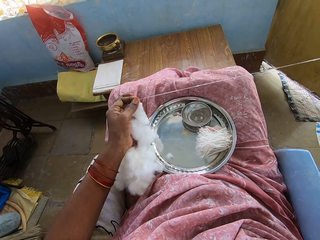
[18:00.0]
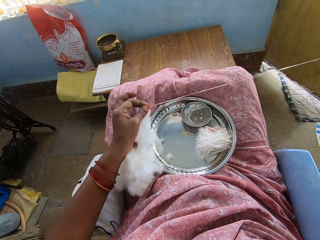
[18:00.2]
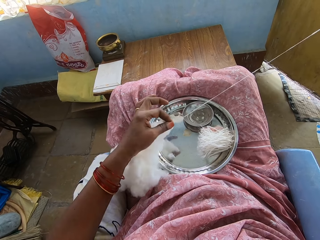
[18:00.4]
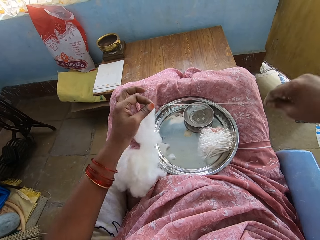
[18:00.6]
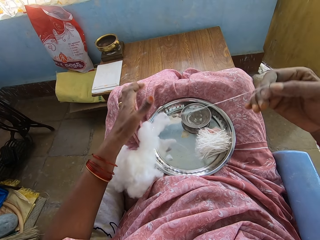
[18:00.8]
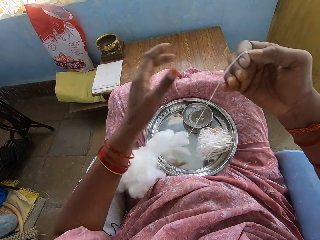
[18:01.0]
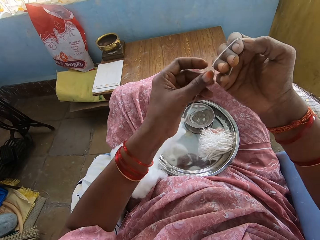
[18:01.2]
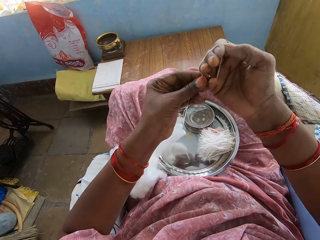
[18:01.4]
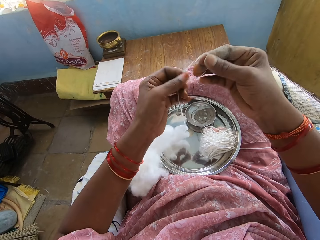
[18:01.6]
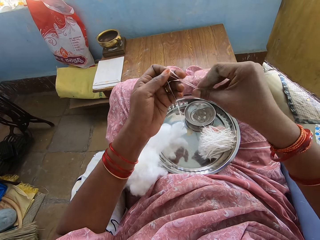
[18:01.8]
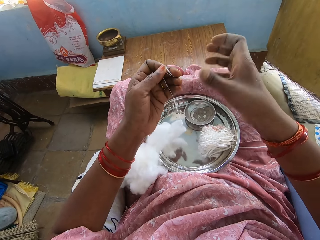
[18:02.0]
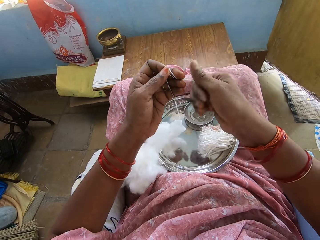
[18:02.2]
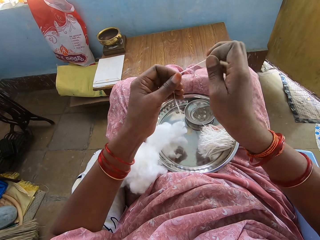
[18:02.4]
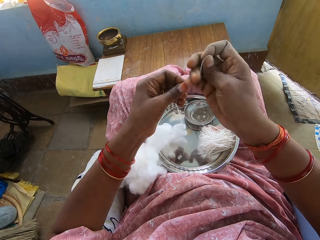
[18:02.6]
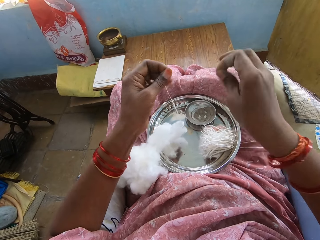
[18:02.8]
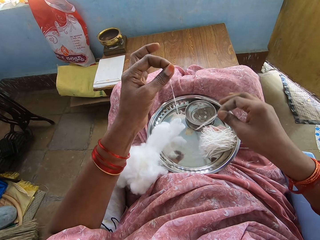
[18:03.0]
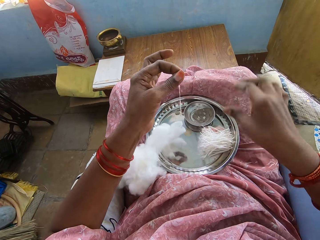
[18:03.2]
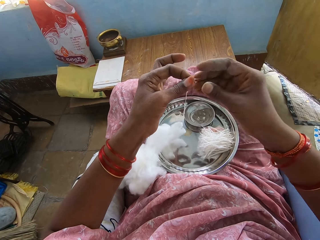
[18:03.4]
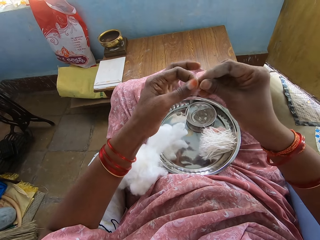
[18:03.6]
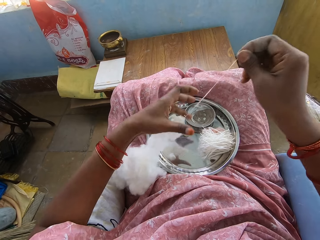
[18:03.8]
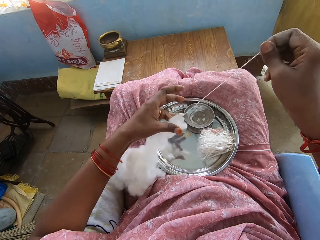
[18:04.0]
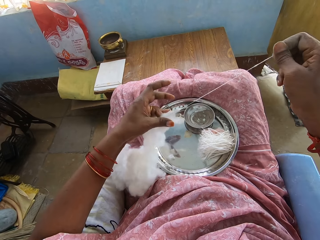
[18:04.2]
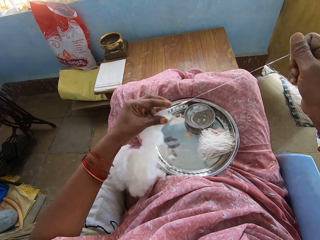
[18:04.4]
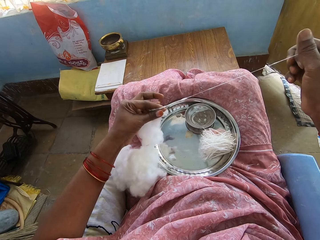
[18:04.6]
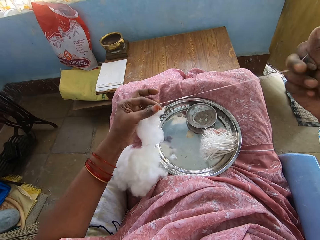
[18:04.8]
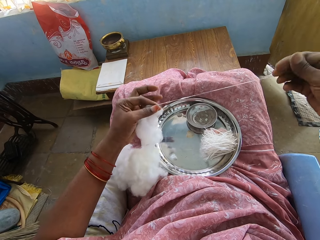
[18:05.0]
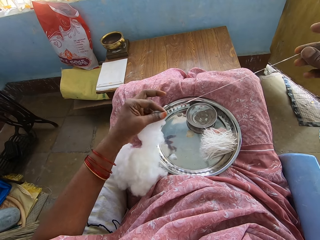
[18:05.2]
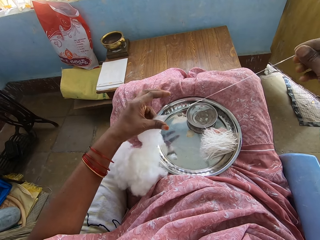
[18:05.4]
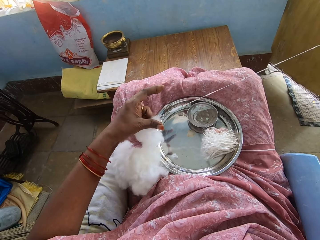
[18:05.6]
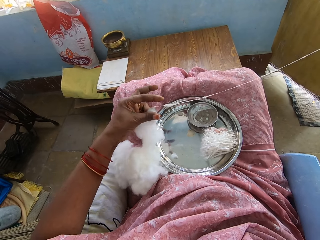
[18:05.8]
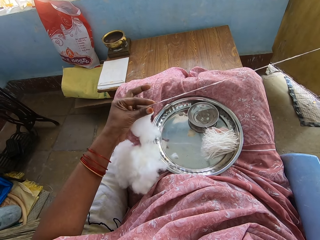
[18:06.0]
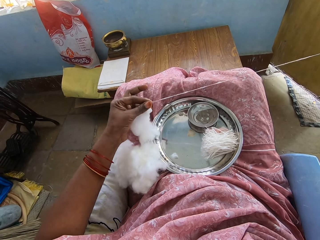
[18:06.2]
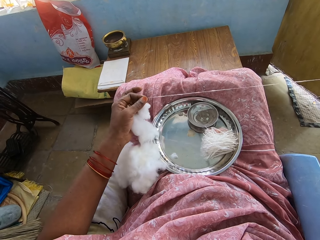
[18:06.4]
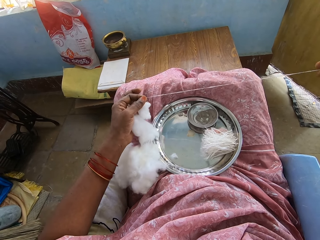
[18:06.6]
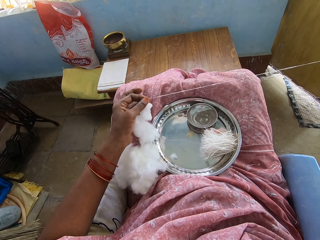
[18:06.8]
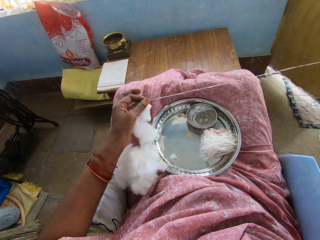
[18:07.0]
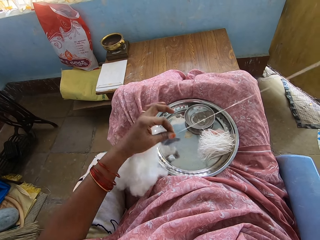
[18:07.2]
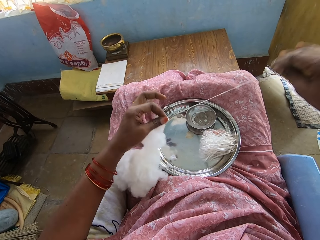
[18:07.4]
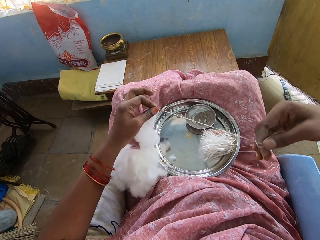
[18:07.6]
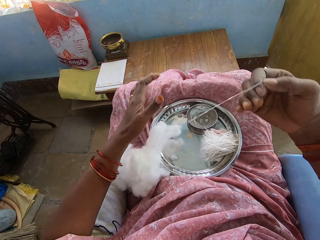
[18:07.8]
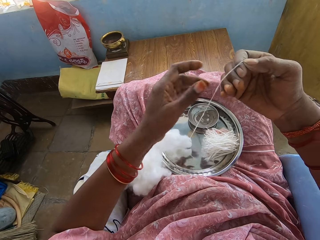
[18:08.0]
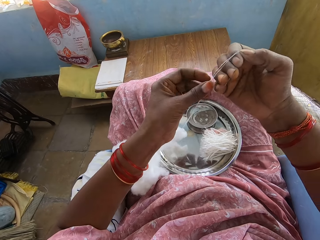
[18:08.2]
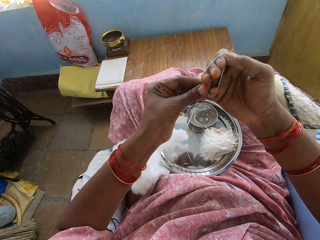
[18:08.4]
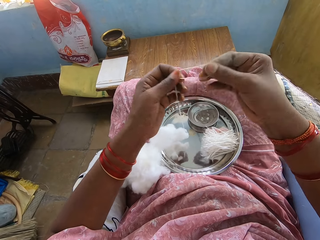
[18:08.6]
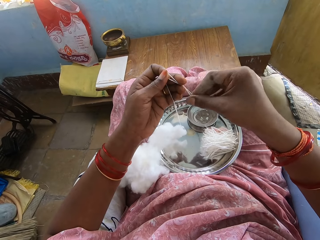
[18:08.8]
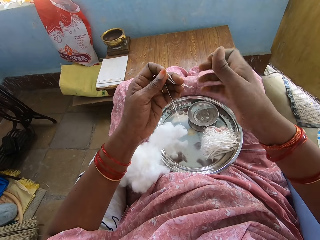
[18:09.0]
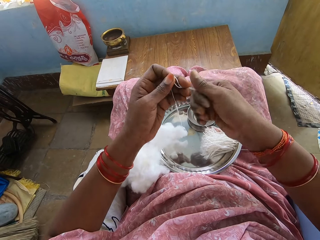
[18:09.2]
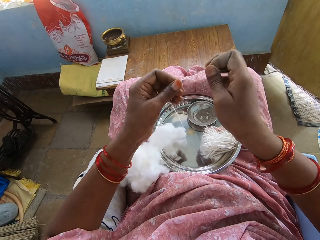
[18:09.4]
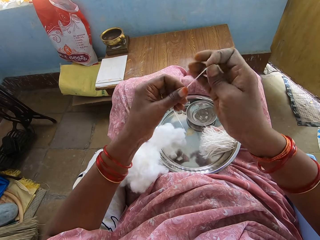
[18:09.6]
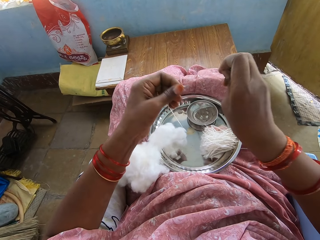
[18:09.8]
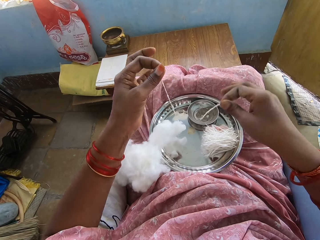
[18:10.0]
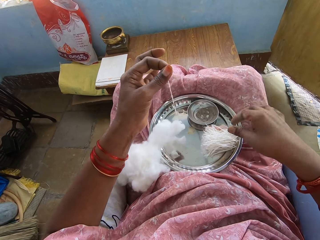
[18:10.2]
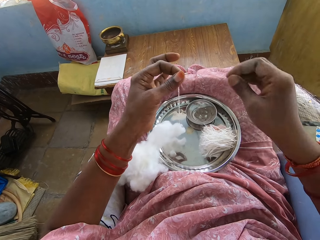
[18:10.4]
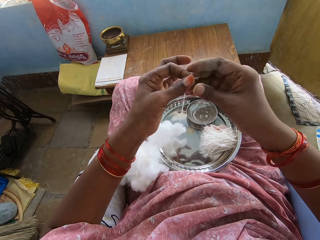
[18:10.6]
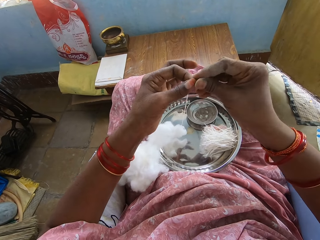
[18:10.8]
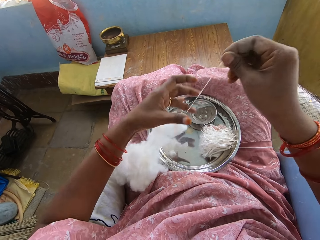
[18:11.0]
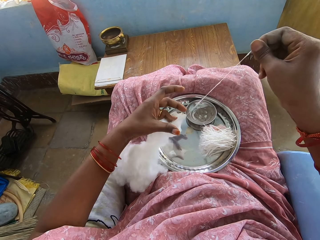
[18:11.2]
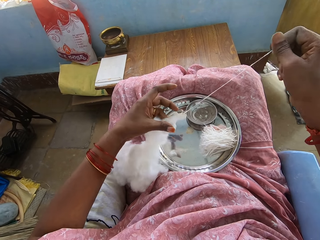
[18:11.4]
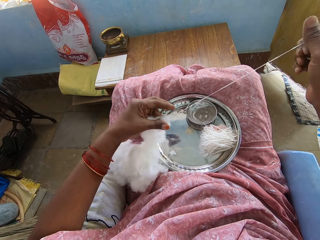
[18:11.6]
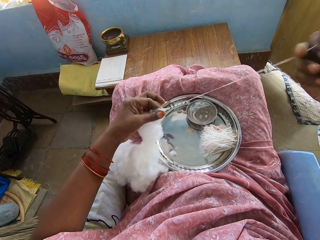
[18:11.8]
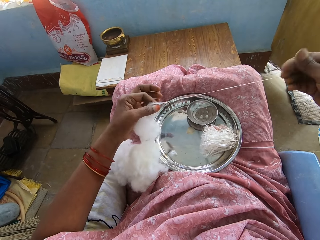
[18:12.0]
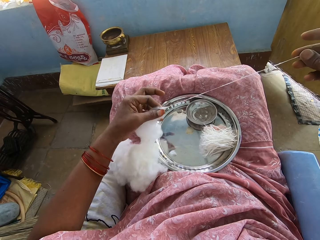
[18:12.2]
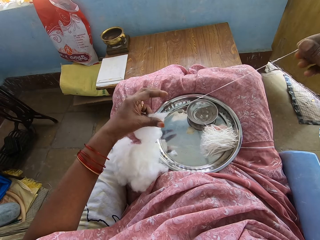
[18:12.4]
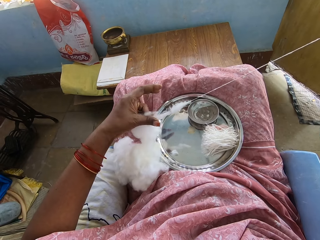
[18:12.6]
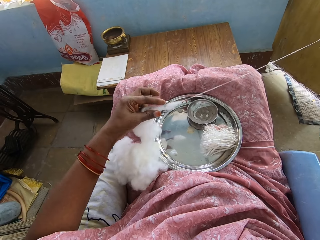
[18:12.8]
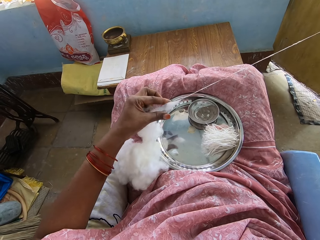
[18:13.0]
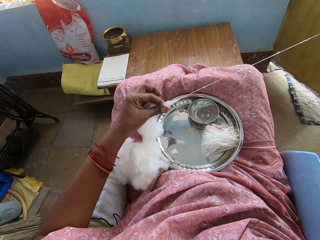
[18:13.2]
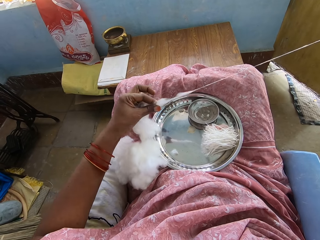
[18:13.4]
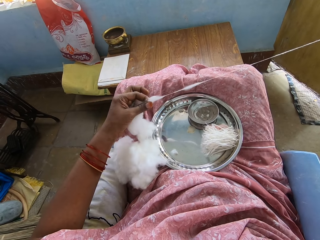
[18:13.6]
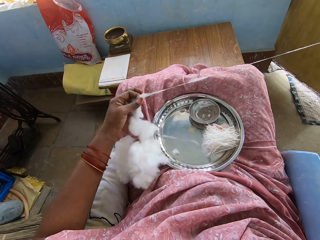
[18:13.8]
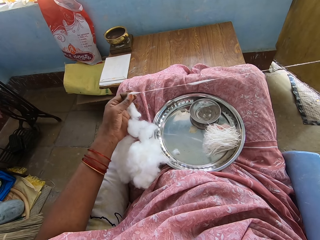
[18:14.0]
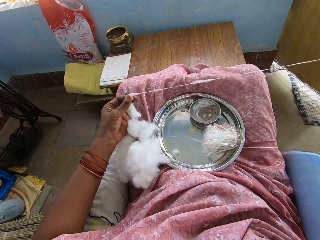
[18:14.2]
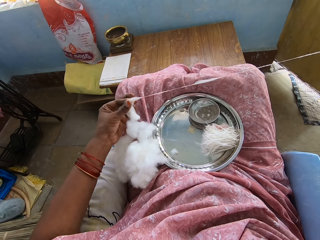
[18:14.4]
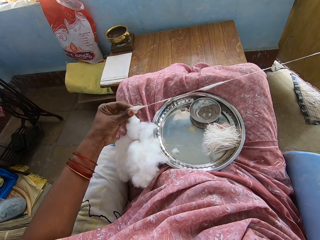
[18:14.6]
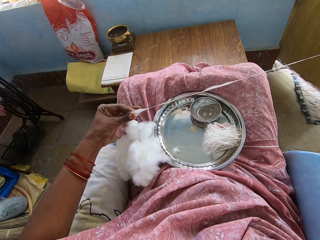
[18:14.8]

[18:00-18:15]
The camera wearer removes cotton from the hand. They cut the cotton. They put the cotton in the tray. They spin the cotton with the hand. They pull the cotton. They roll the cotton around the hand. They remove the cotton from the hand, cut the cotton, and put the cotton in the tray. They spin the cotton with the hand. They pull the cotton.

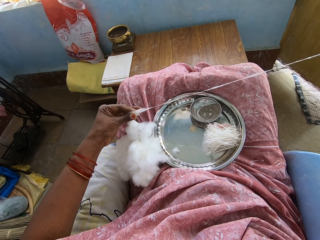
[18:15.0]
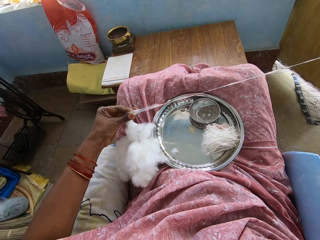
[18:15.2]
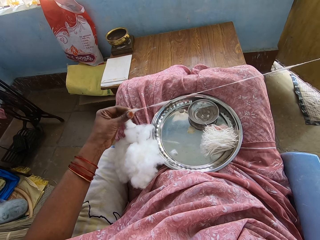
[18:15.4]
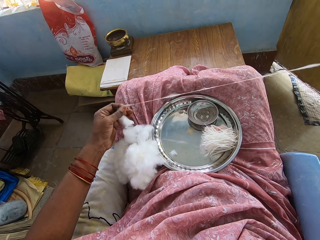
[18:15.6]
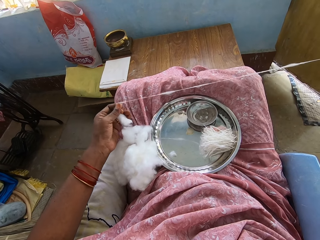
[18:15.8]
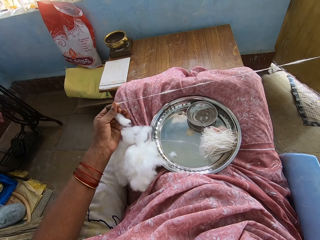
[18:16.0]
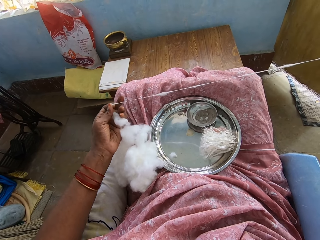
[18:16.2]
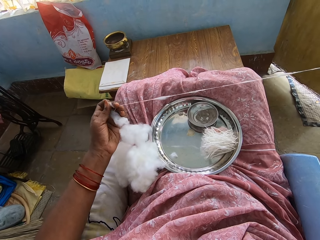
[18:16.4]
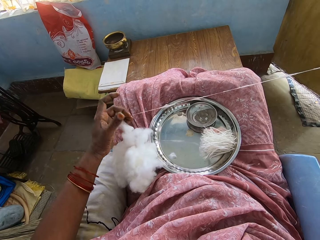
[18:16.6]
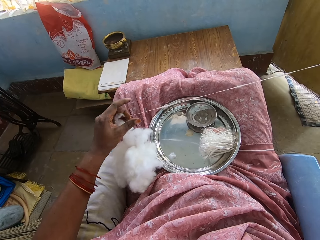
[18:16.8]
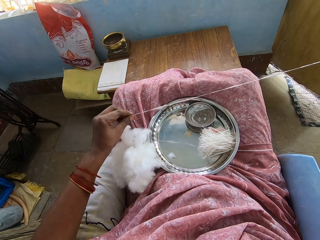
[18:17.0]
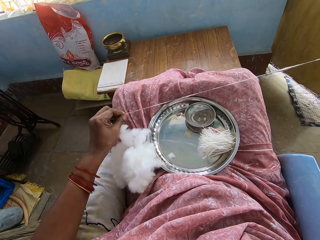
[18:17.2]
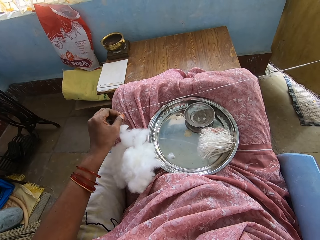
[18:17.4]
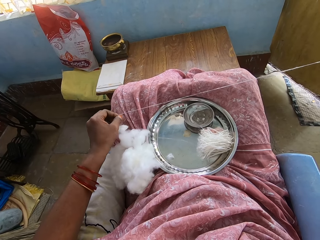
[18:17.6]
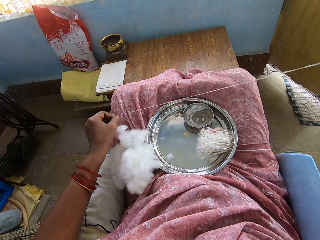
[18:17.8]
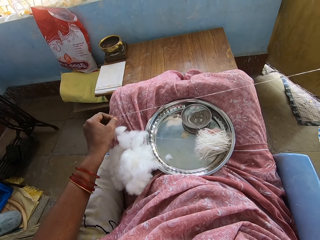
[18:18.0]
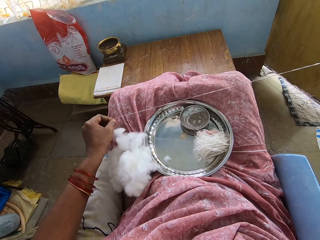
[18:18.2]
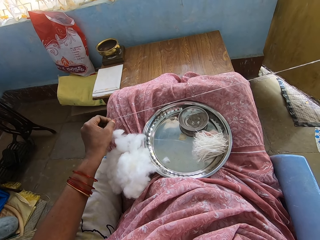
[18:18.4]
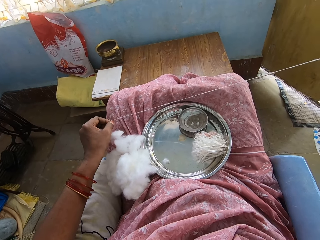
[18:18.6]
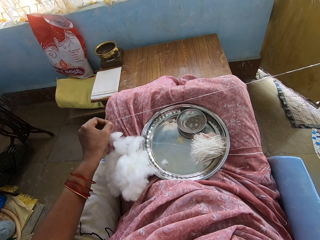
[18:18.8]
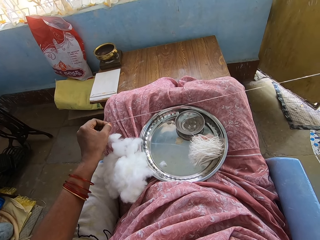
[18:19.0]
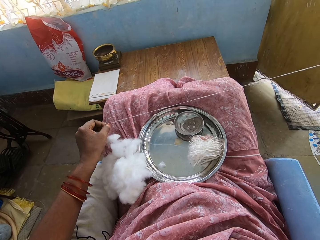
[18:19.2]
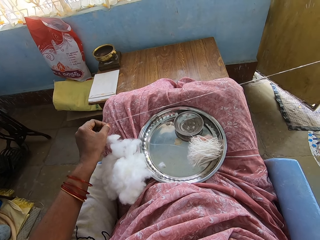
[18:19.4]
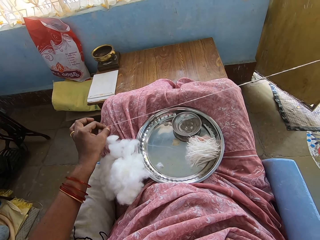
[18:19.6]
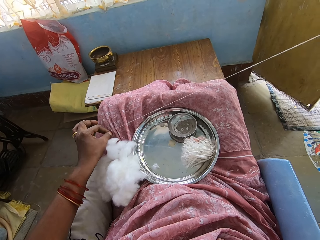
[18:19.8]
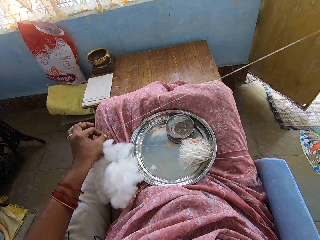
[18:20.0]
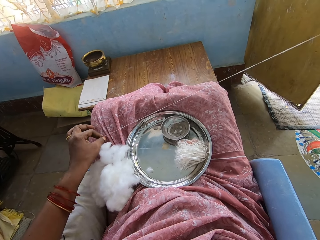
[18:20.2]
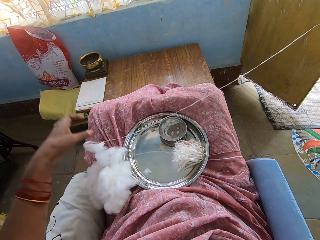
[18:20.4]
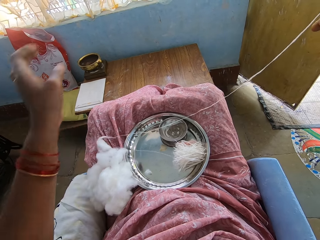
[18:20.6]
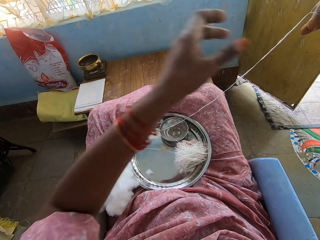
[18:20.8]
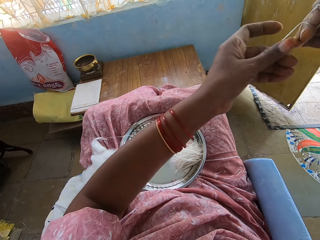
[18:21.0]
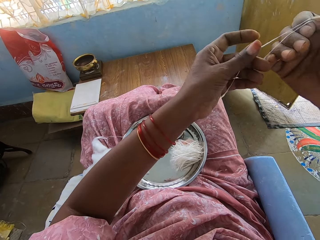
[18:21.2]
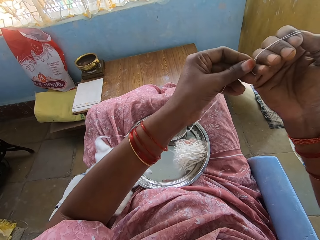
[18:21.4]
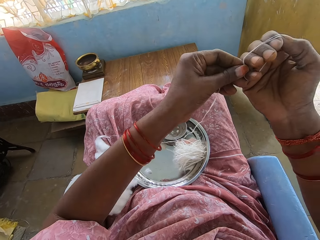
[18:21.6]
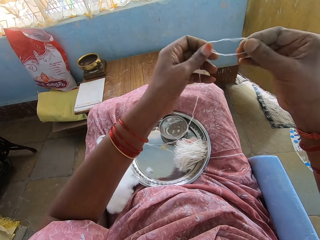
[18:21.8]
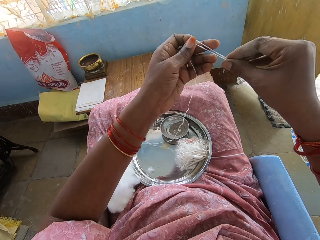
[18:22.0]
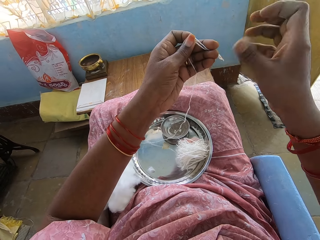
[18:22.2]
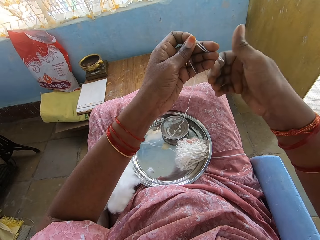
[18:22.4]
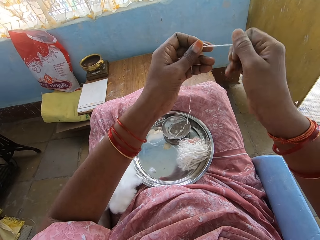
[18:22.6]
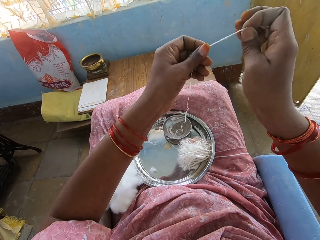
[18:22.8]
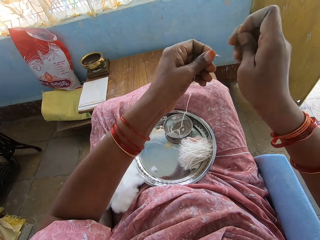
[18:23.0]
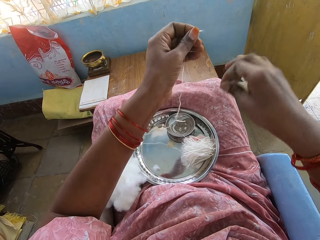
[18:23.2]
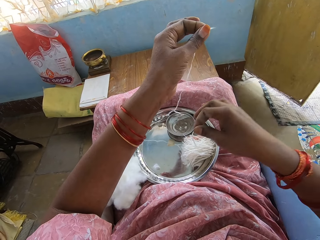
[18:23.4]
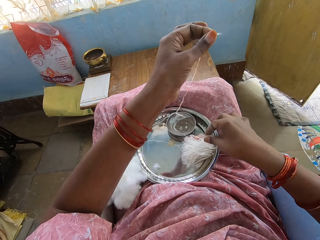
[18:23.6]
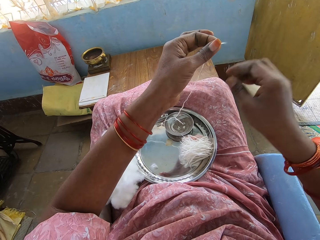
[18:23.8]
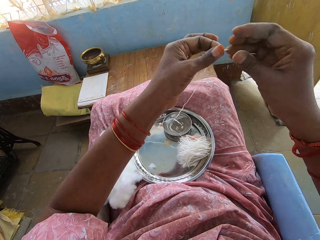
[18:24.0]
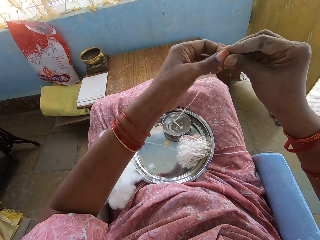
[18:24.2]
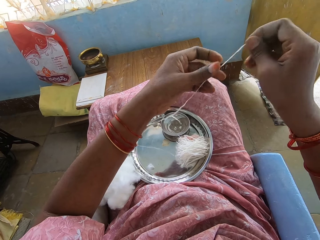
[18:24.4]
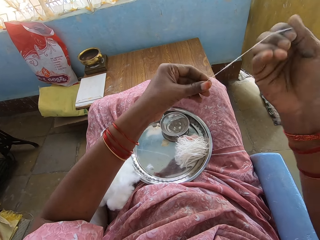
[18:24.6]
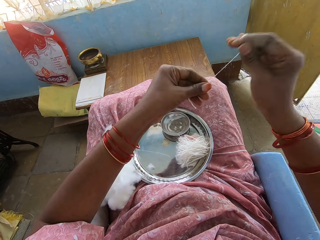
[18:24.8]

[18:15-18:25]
The camera wearer twists the cotton. They cut the cotton thread. They put the thread in the aluminum plate. They fold the thread.
